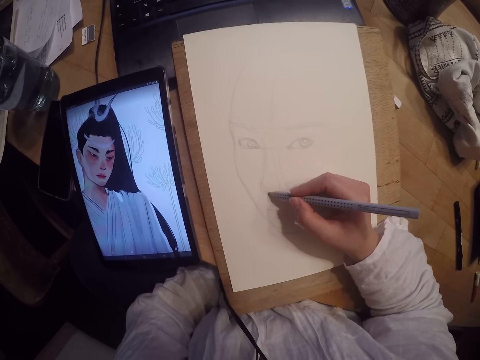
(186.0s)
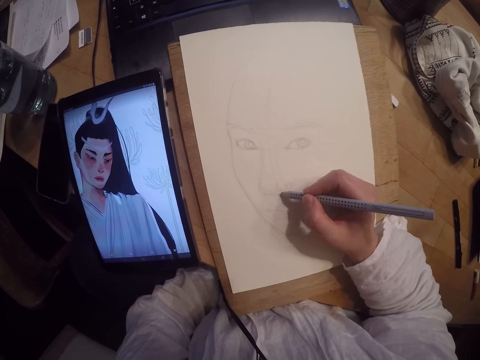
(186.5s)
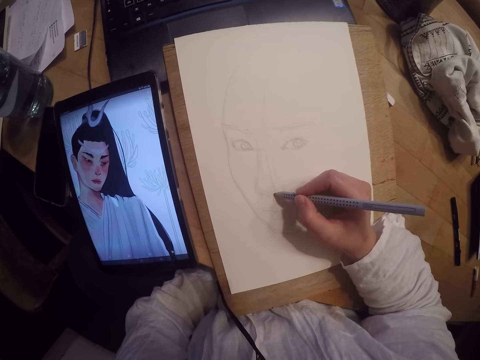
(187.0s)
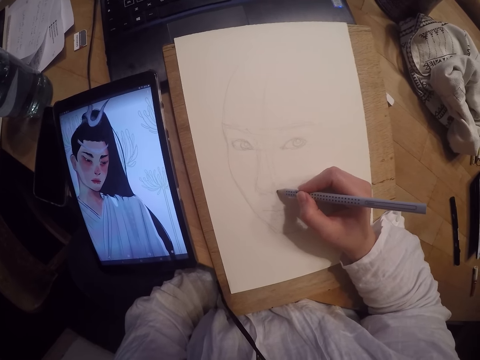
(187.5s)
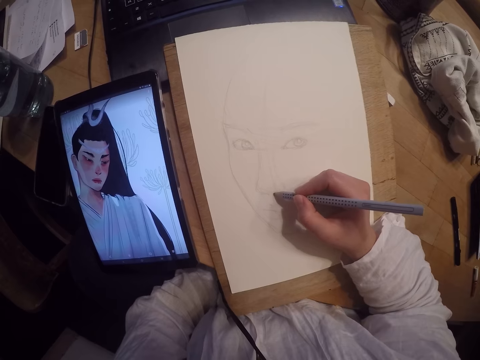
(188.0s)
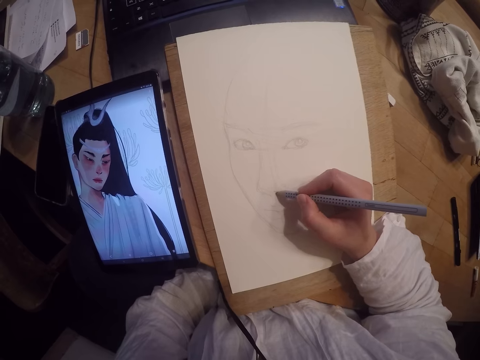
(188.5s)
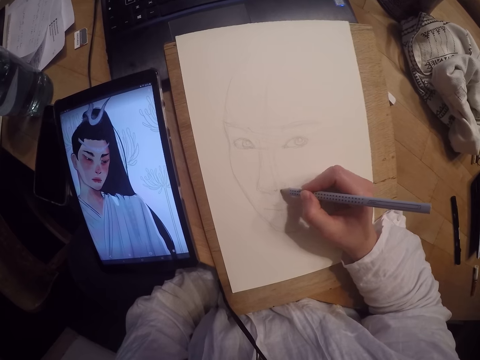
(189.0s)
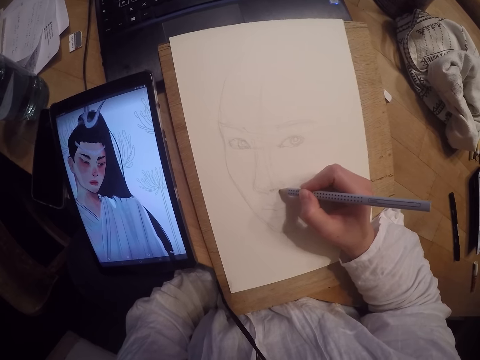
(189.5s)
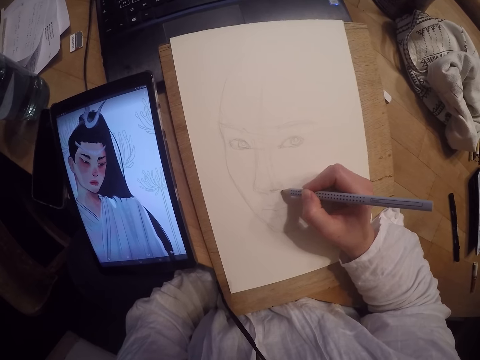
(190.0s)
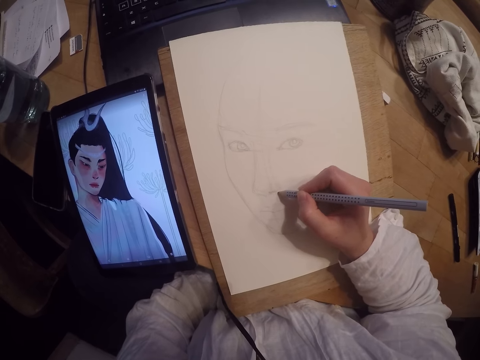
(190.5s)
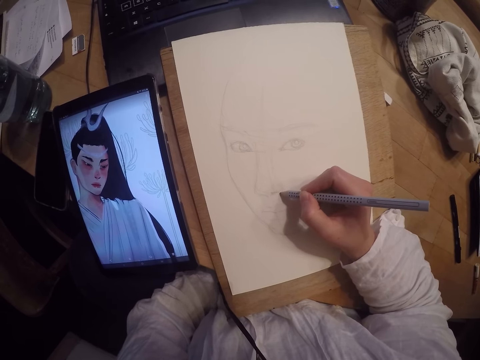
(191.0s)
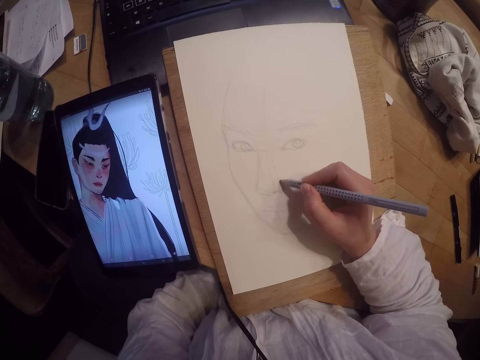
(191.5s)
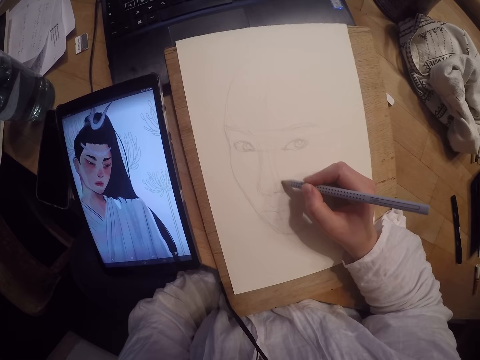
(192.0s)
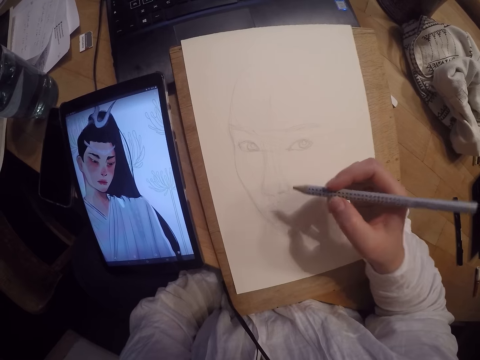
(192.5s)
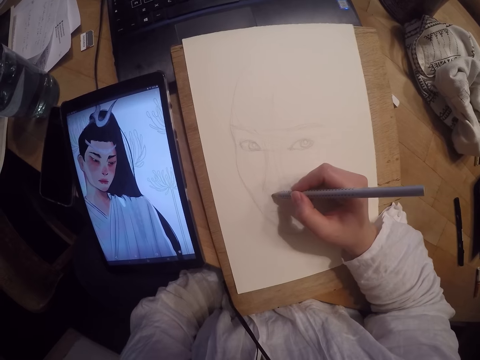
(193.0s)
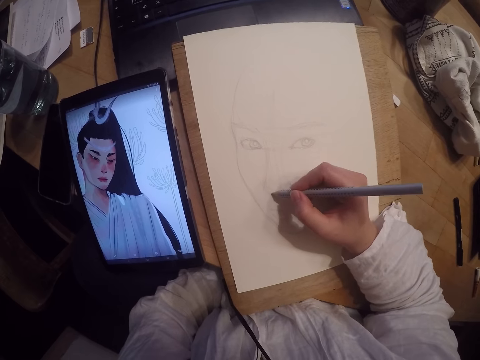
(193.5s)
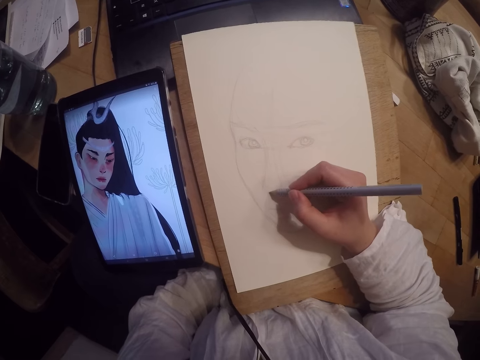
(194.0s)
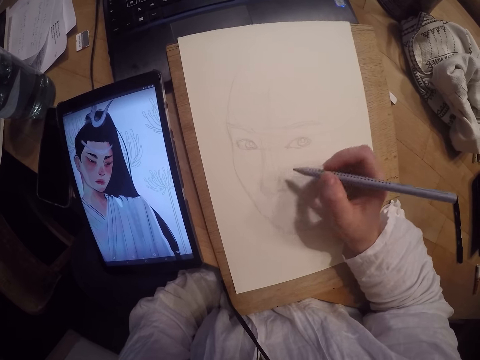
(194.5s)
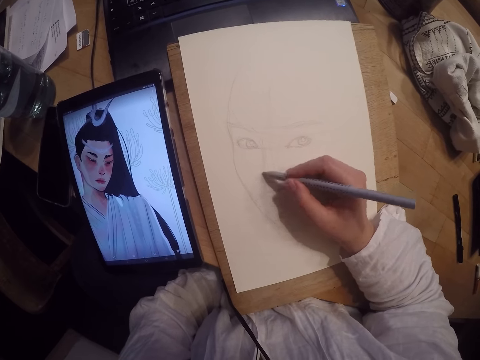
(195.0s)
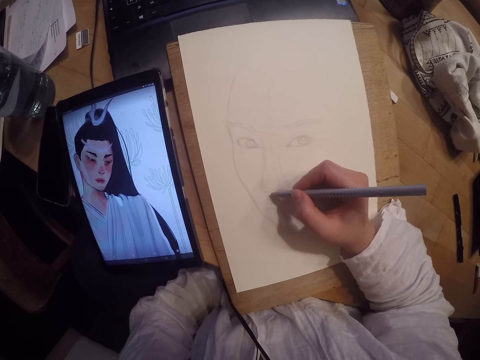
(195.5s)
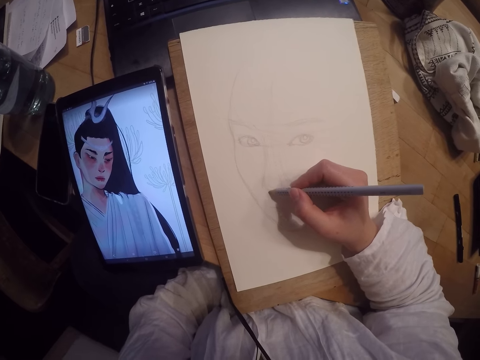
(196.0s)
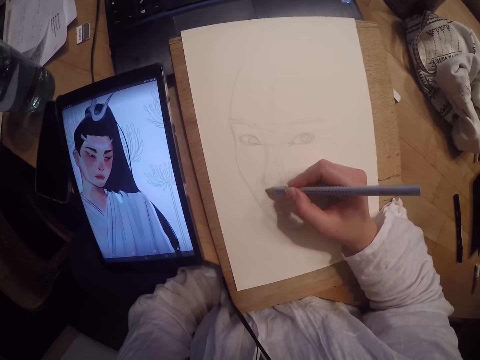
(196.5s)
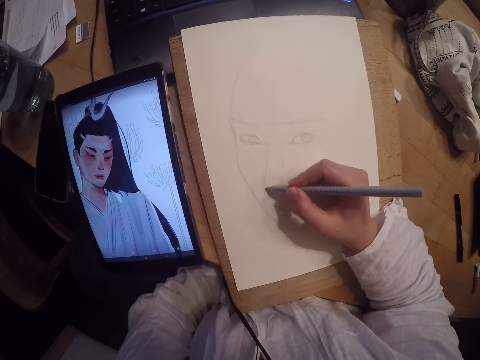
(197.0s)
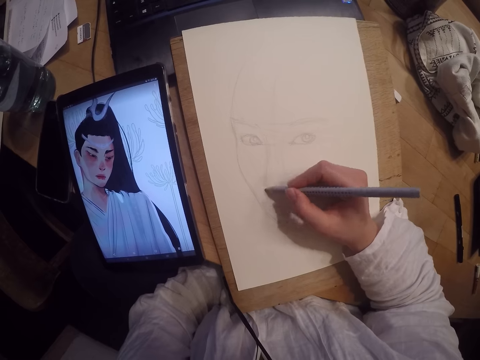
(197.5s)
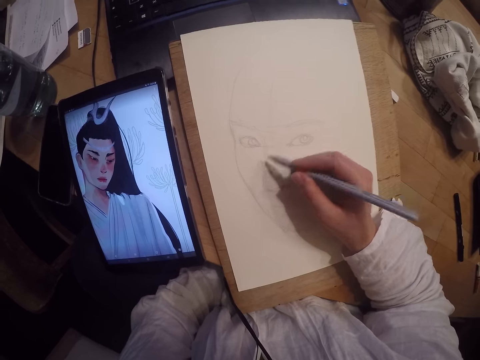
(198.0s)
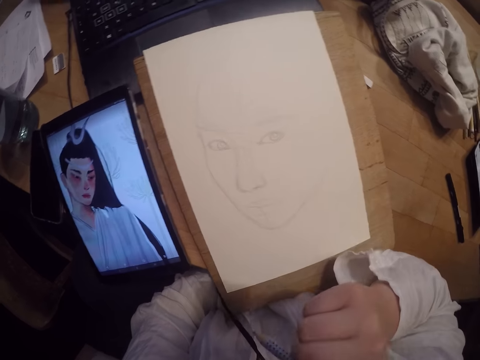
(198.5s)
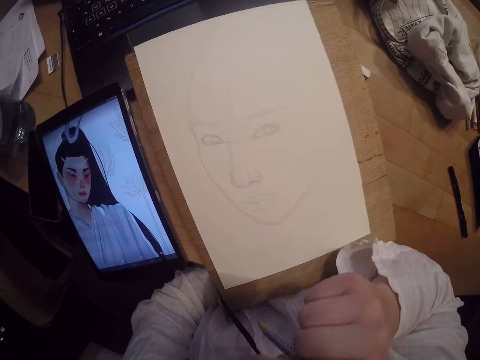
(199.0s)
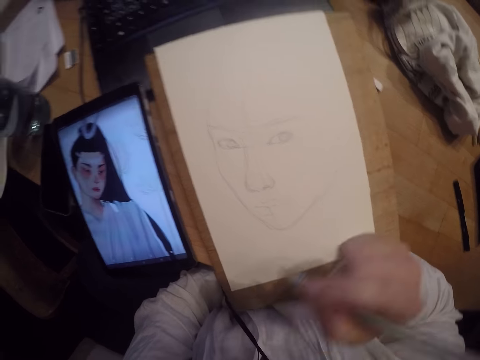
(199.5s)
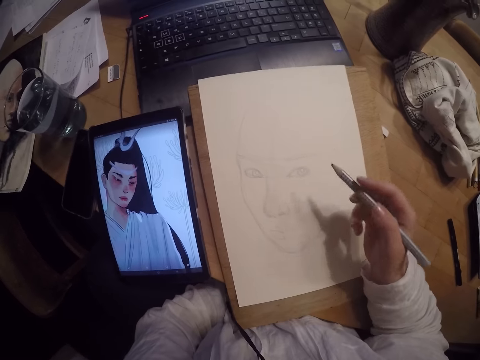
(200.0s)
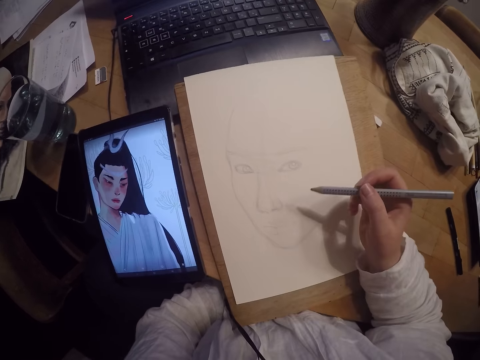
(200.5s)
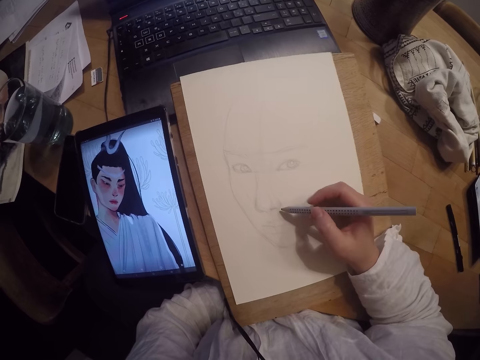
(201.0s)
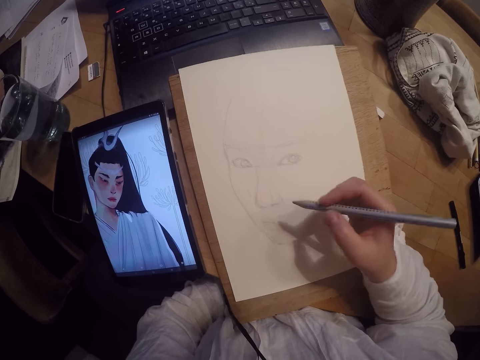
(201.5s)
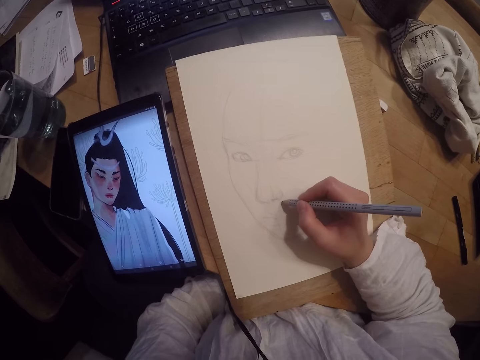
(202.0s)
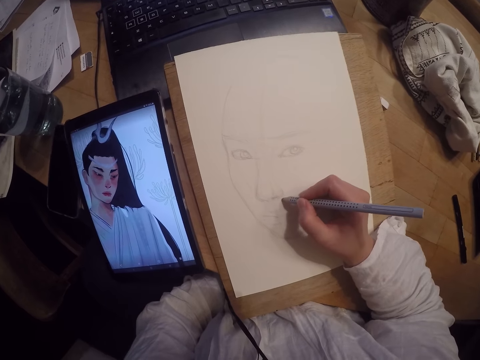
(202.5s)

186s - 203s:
The camera wearer scratches her face with her right hand.

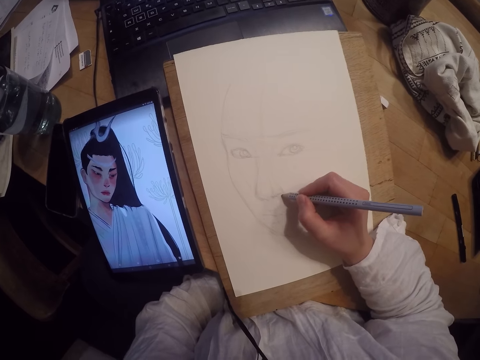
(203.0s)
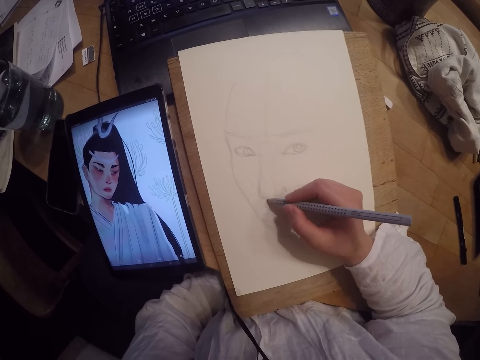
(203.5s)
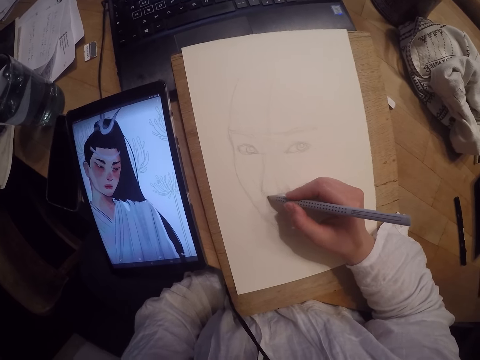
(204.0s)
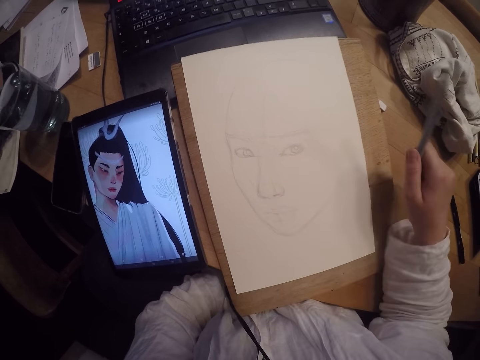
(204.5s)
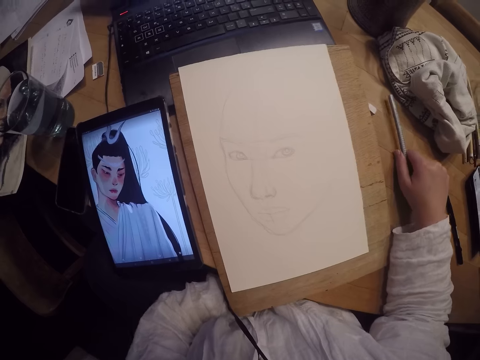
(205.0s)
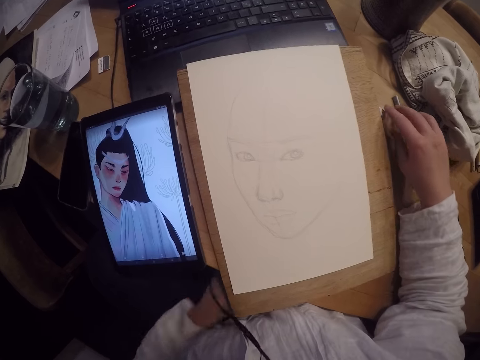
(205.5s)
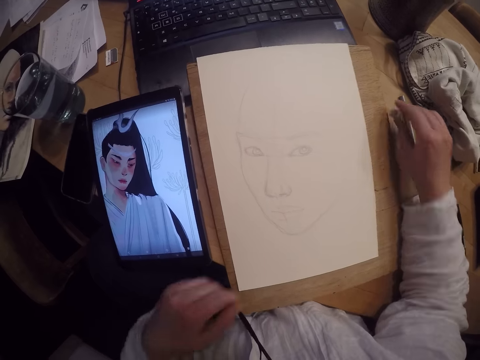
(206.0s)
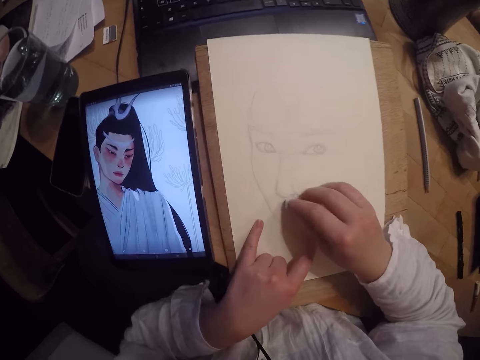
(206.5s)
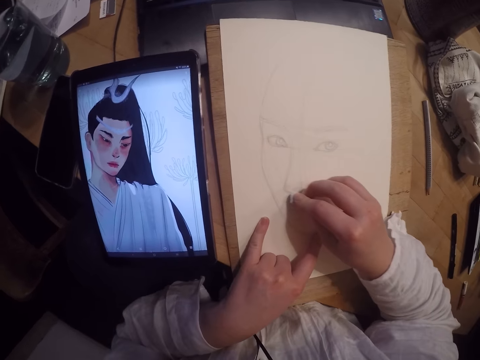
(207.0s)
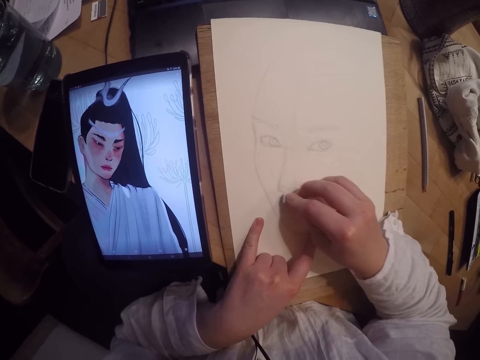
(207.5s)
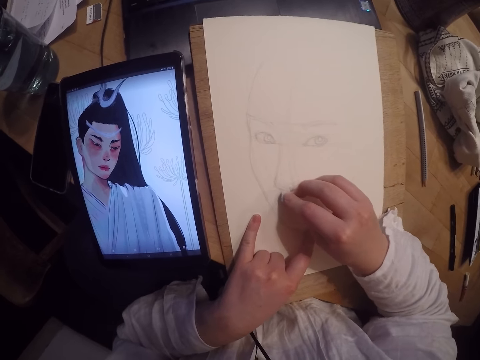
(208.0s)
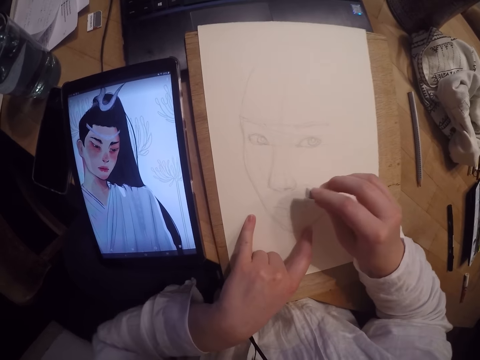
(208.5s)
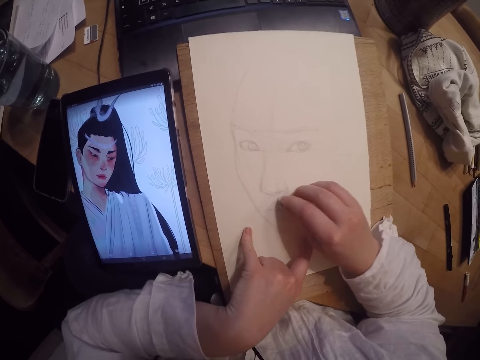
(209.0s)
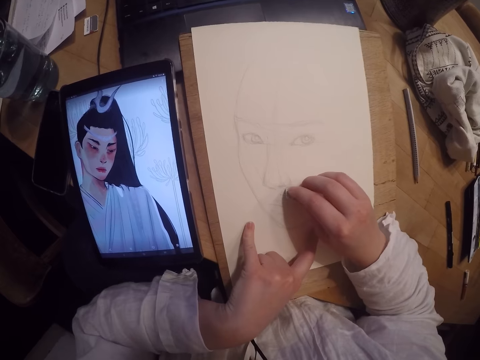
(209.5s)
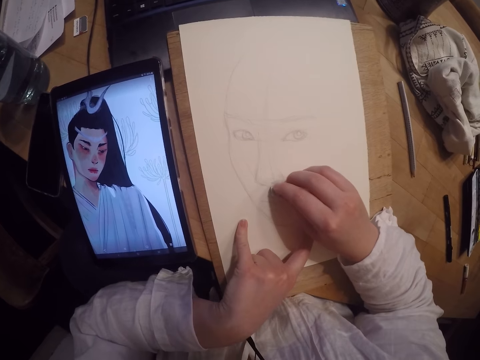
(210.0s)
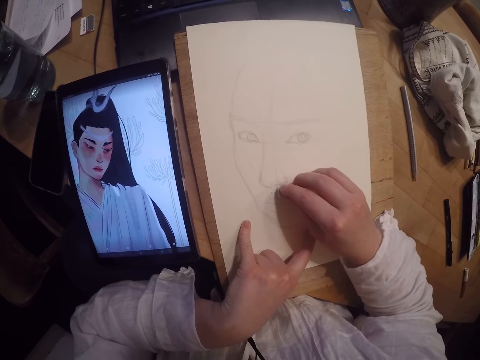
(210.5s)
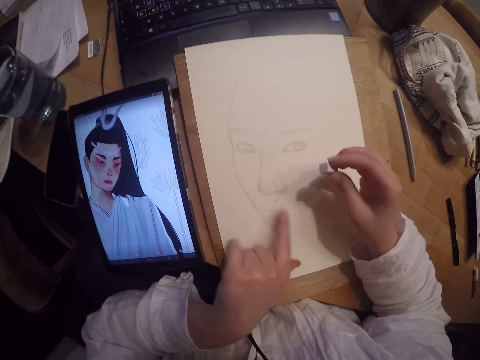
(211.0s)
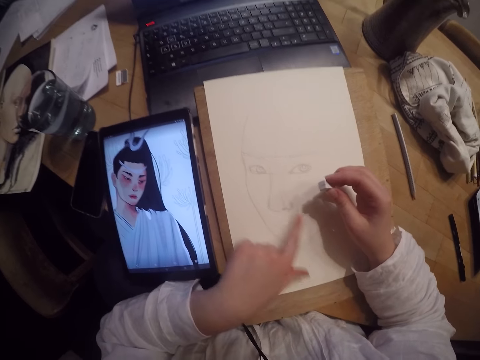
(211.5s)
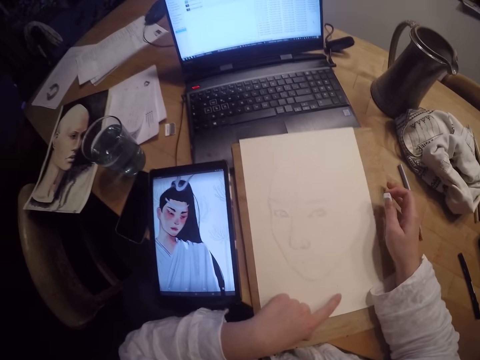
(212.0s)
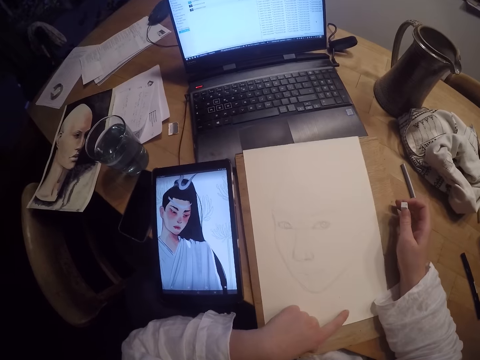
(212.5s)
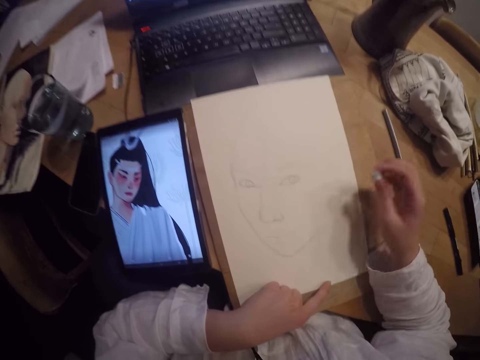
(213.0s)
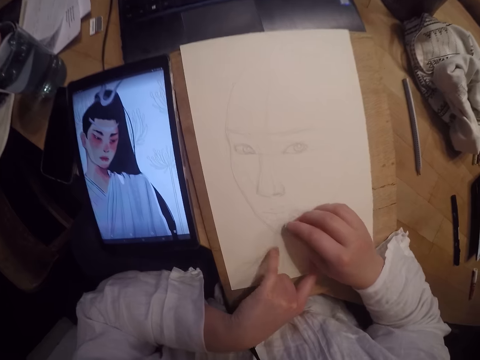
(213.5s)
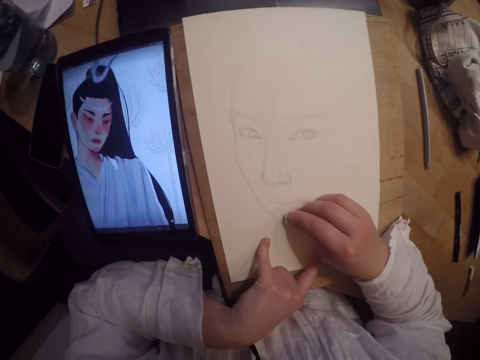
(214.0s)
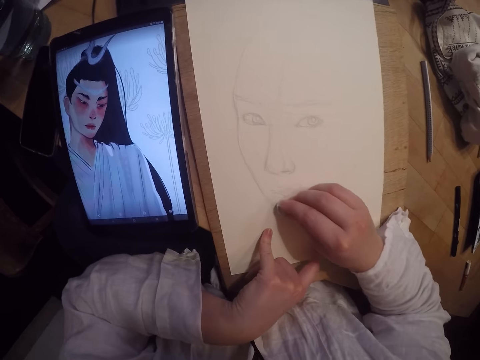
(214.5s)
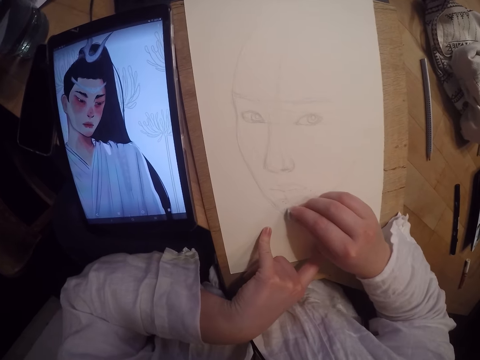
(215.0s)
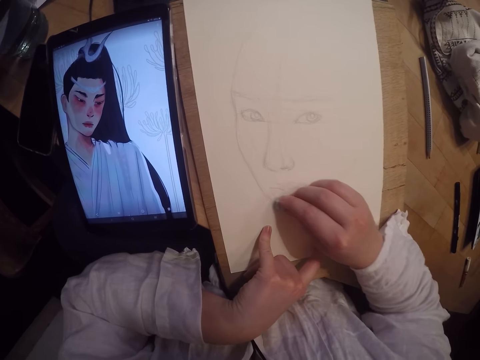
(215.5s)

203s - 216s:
The camera wearer drops the pencil on the table. She picks up an eraser. She erases part of the drawing. She wipes the drawing with her left index finger. She adjusts the drawing board with her right hand. She erases the paper.
